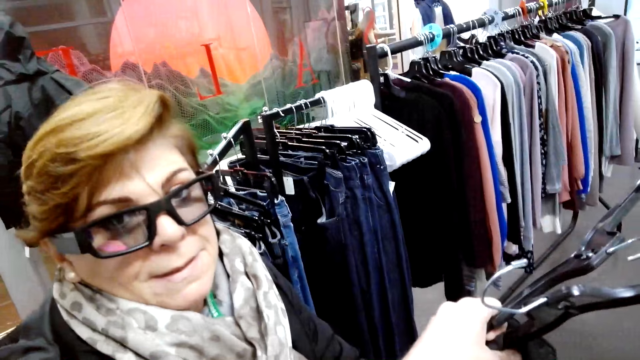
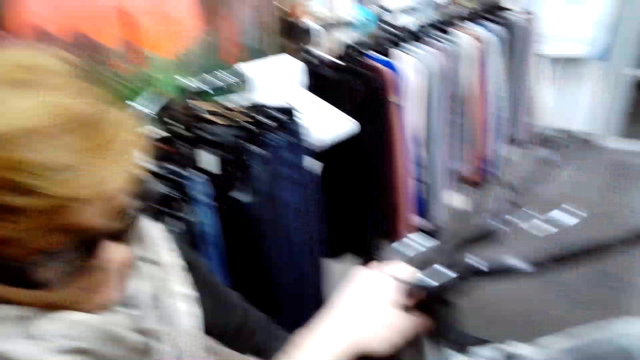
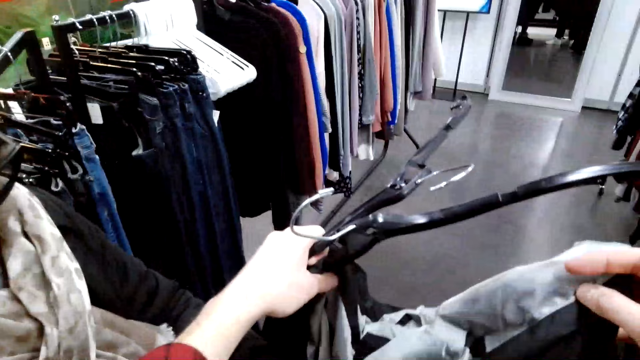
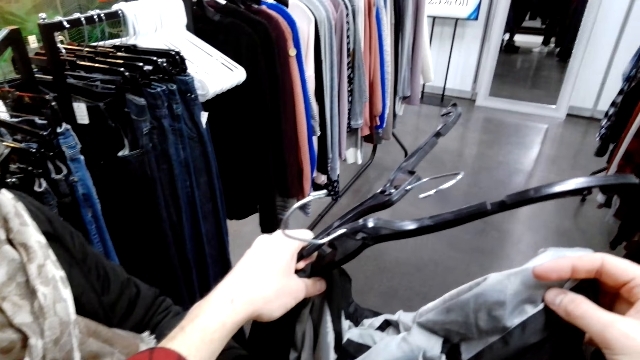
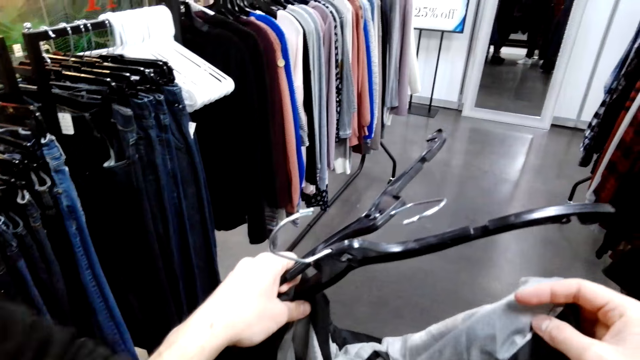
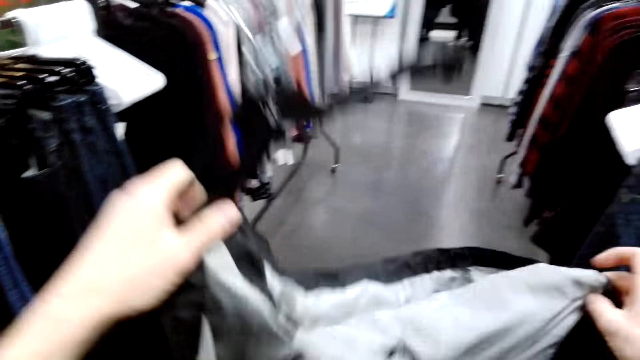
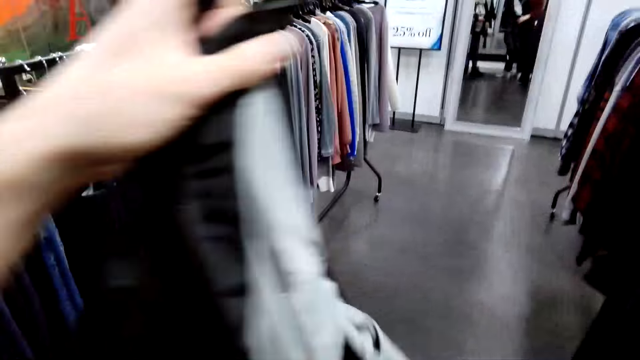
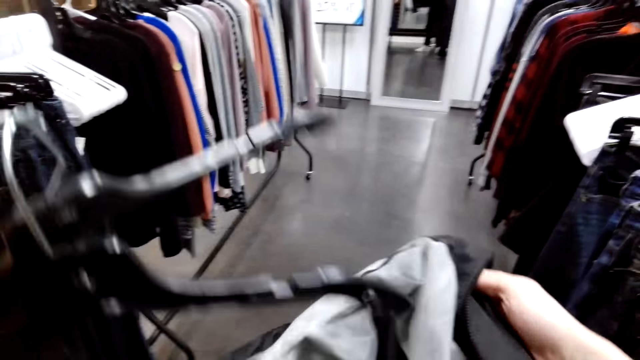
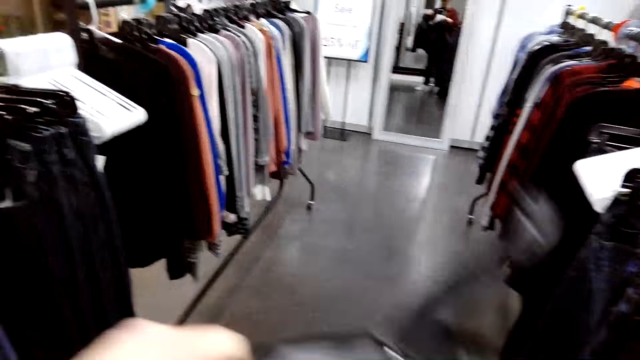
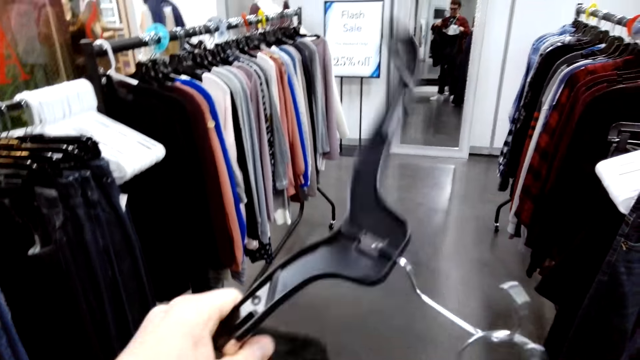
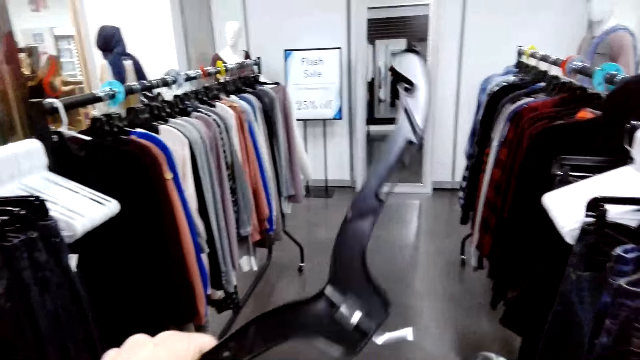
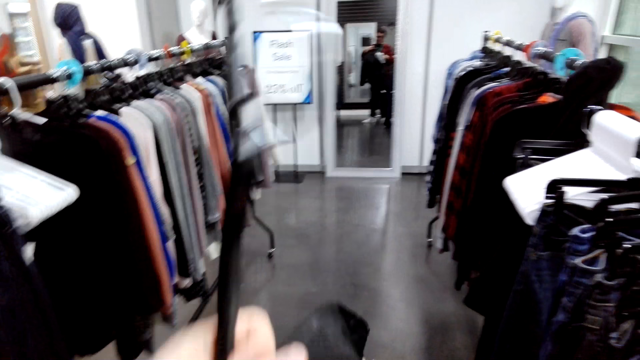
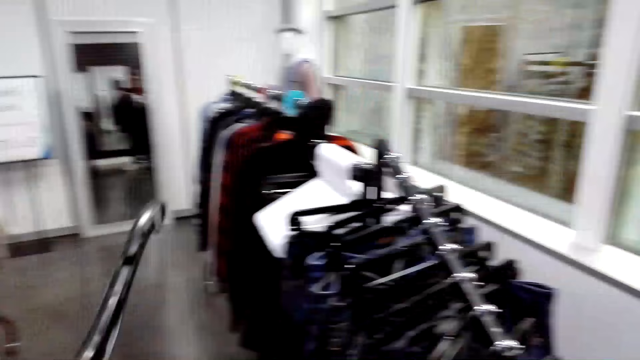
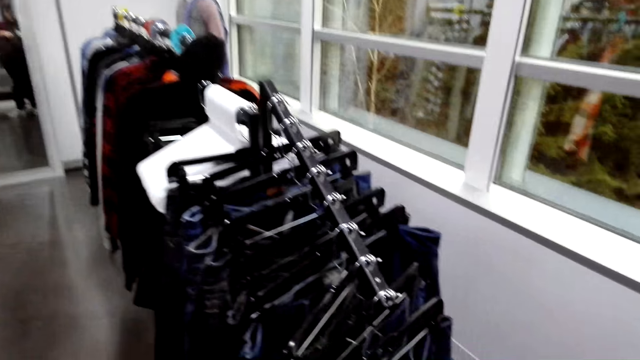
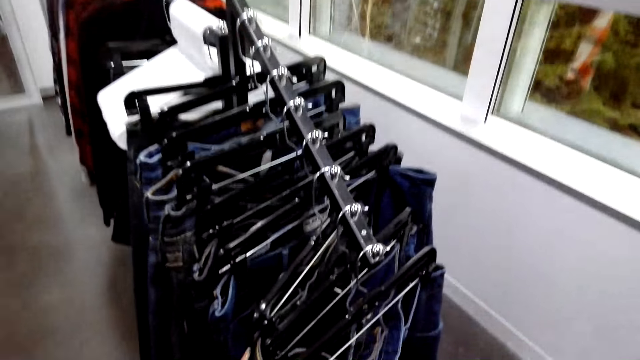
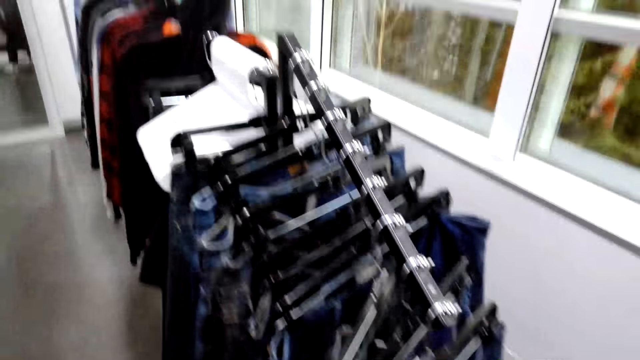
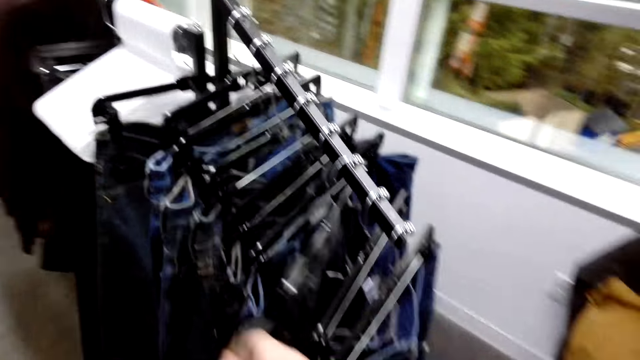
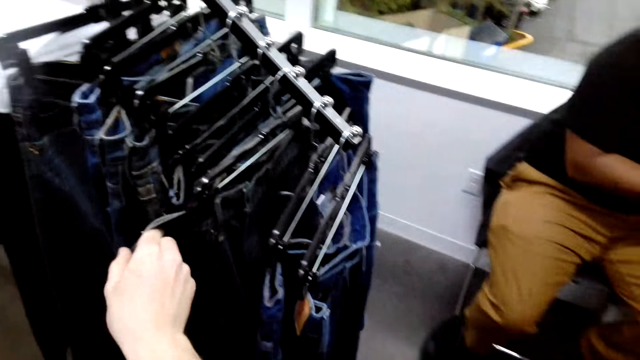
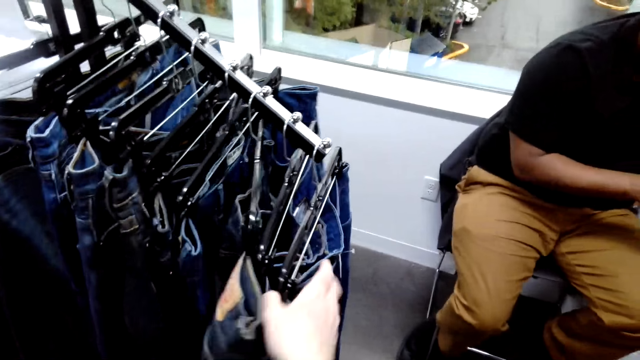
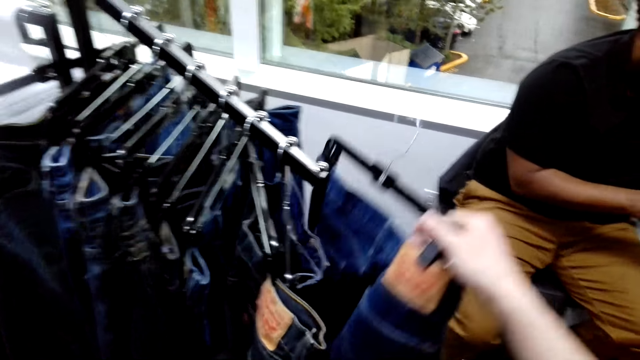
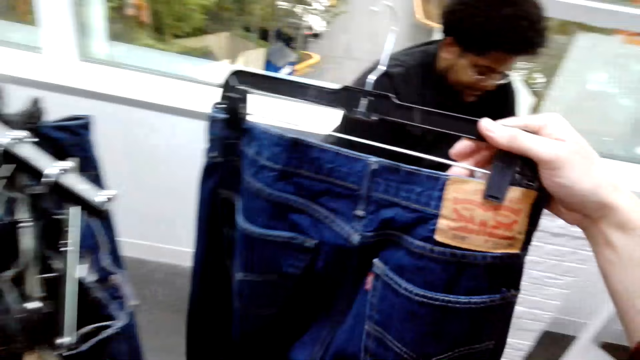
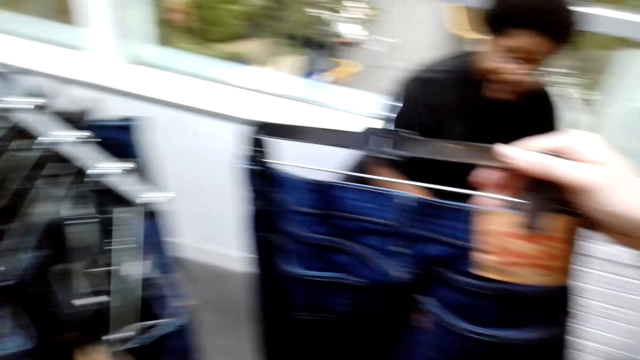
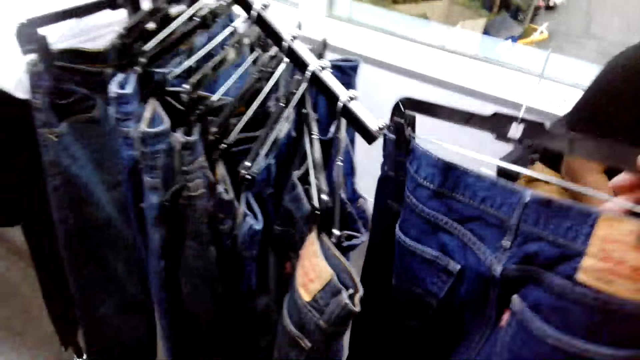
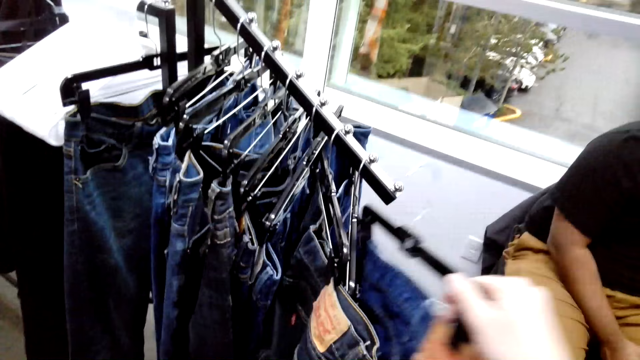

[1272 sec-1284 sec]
The camera wearer inserts a jacket on a hanger. They check jeans on a hanger. They pick up the jeans on a hanger from the stand.

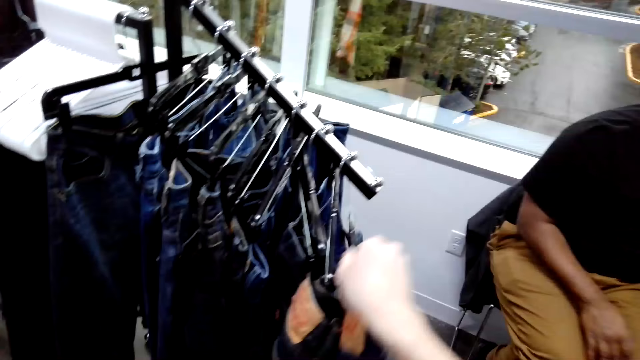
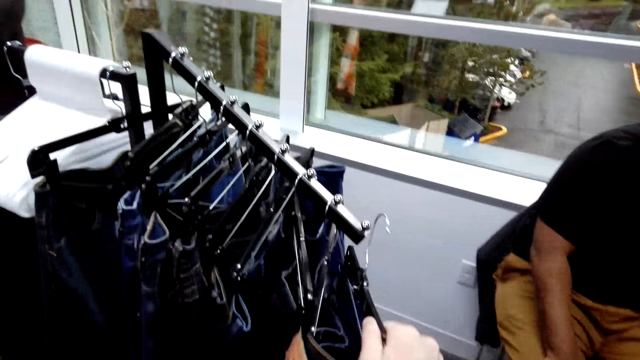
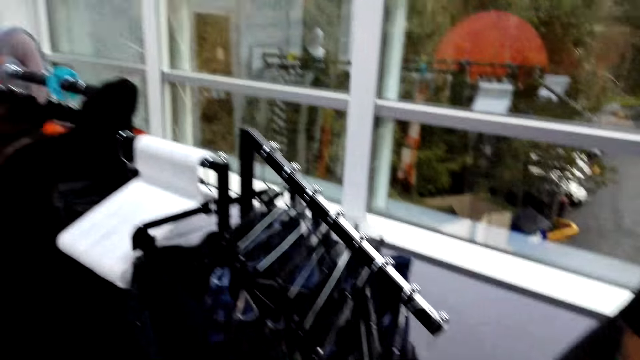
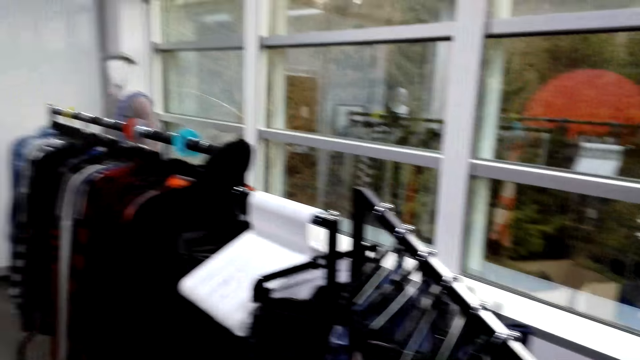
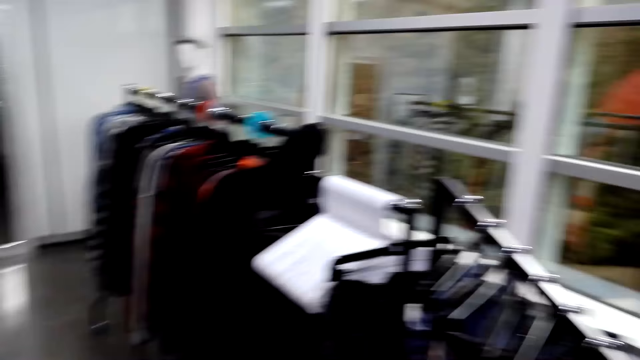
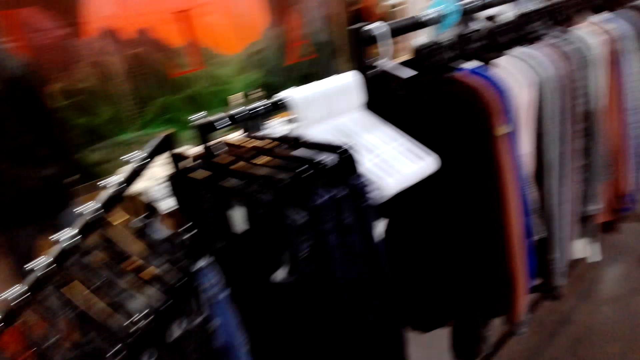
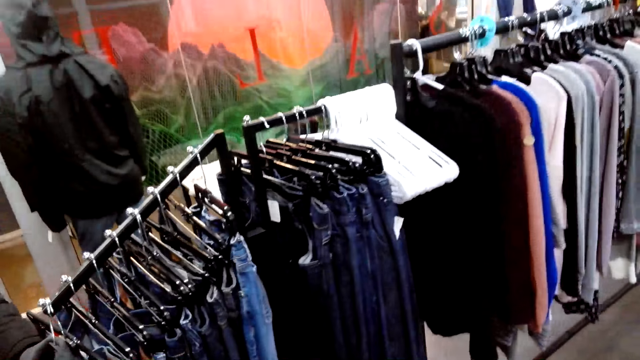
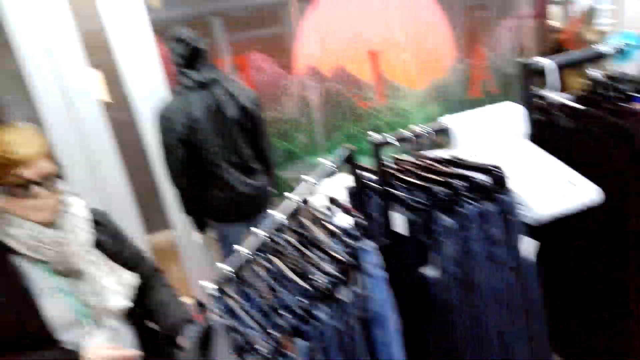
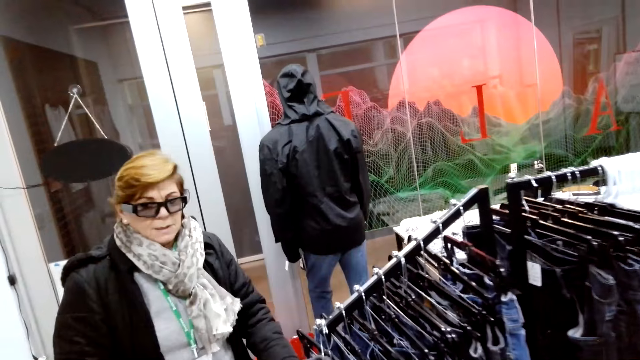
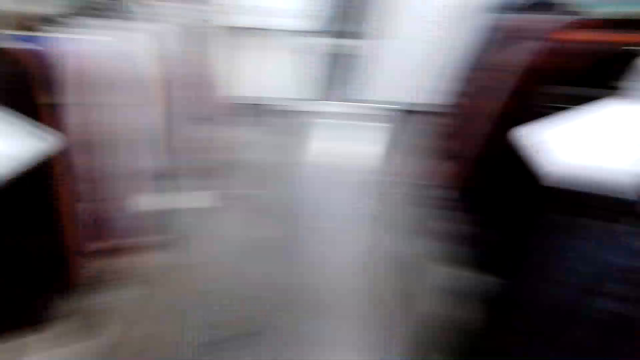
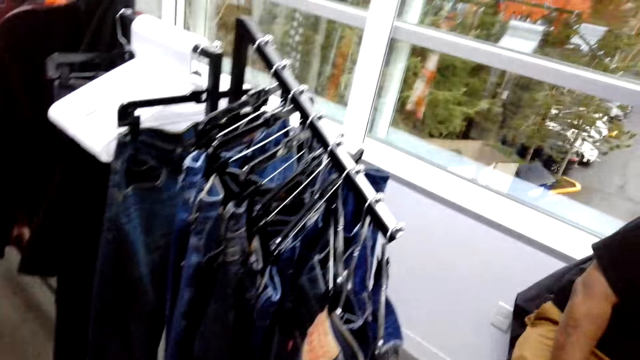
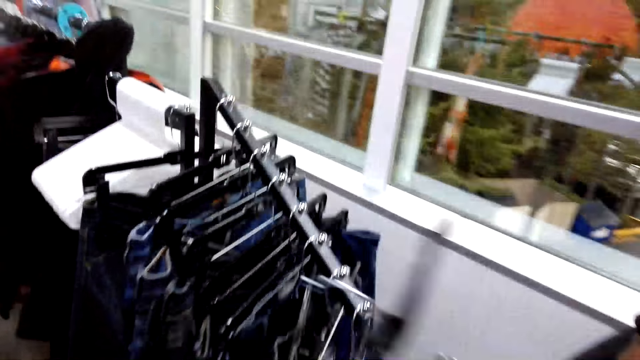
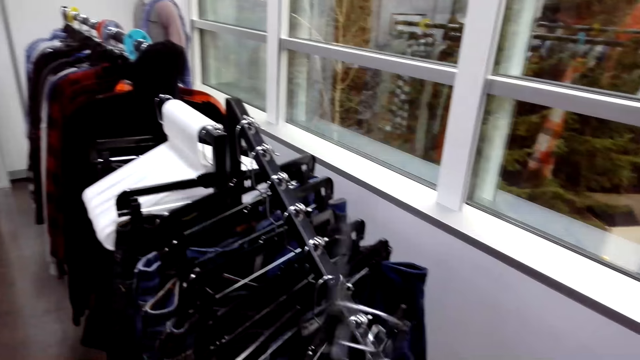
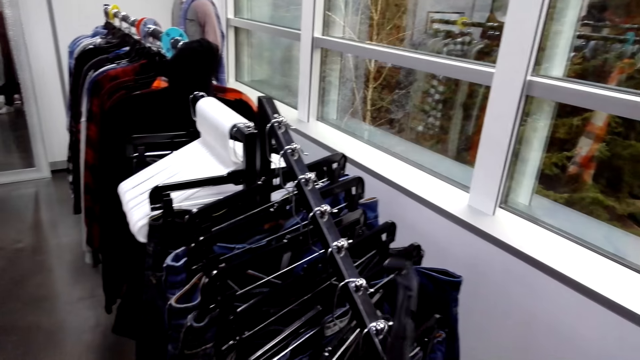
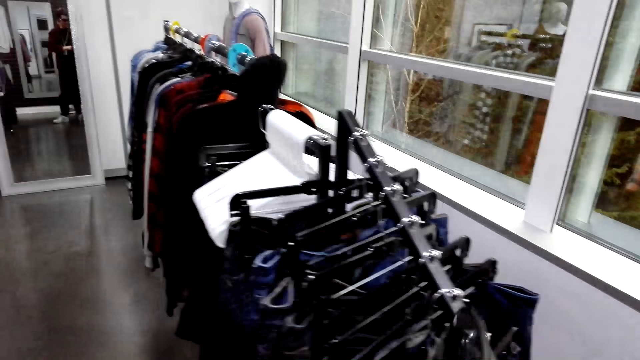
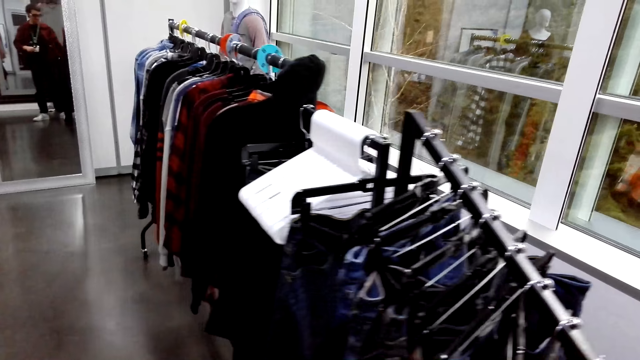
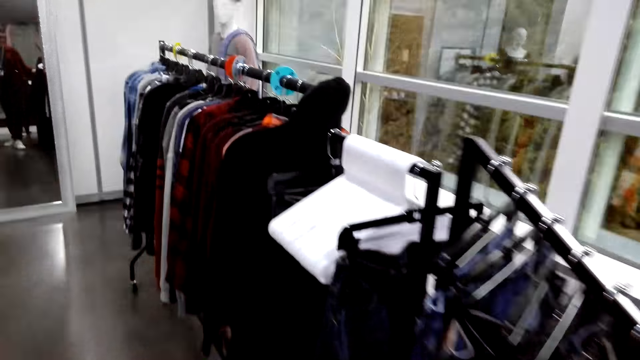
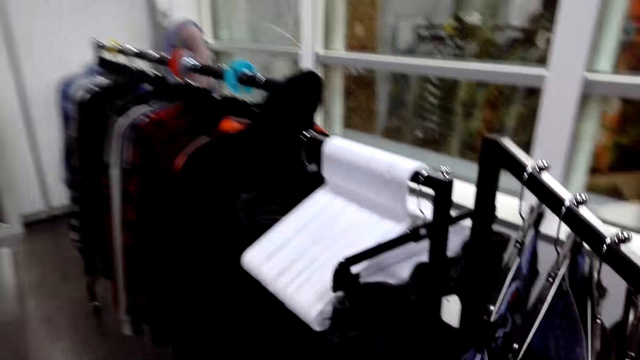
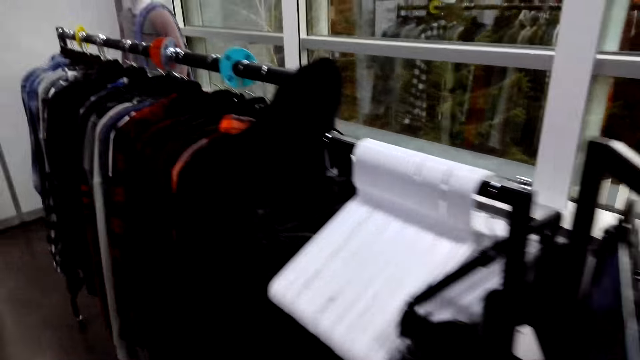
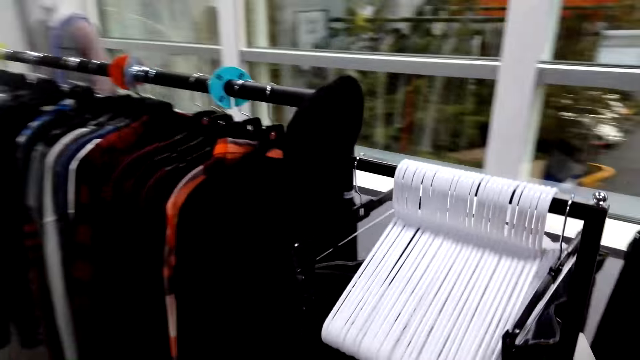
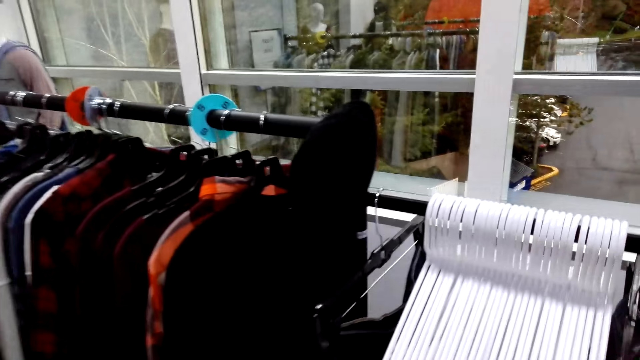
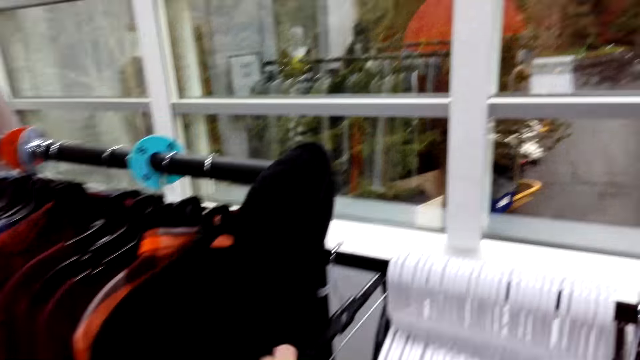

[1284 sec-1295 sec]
The camera wearer puts the jeans on a hanger on the stand. They look around. They hang a hanger on the stand.
